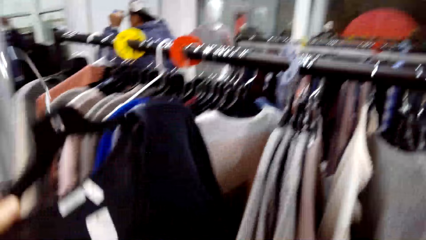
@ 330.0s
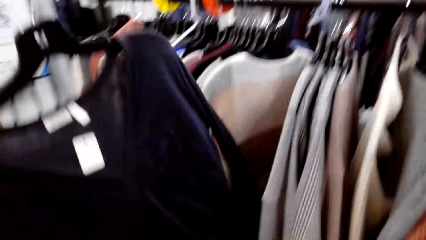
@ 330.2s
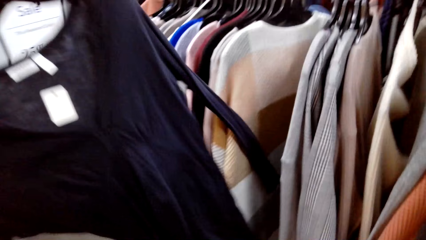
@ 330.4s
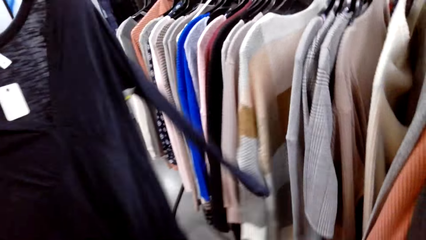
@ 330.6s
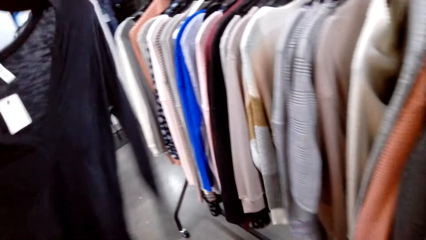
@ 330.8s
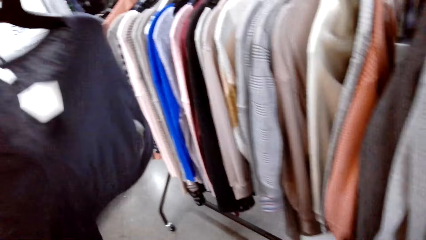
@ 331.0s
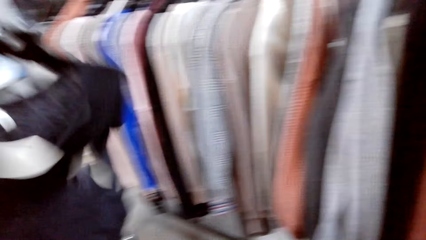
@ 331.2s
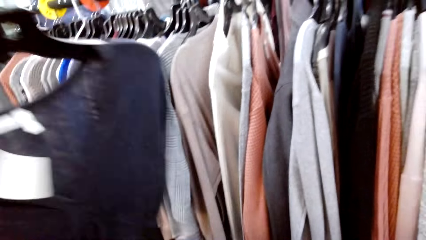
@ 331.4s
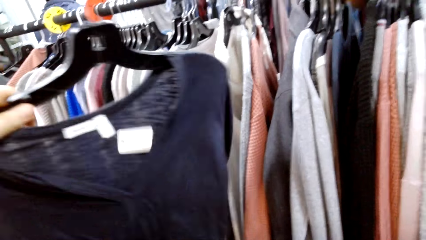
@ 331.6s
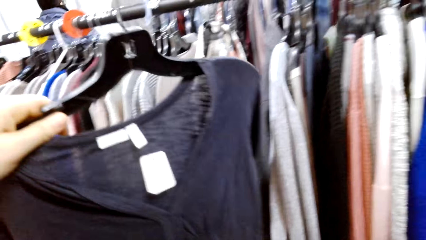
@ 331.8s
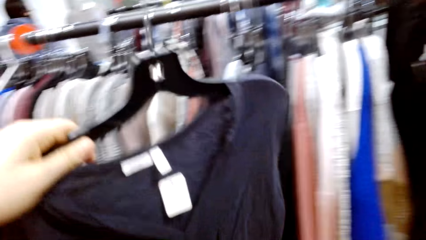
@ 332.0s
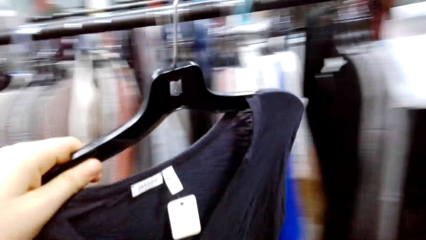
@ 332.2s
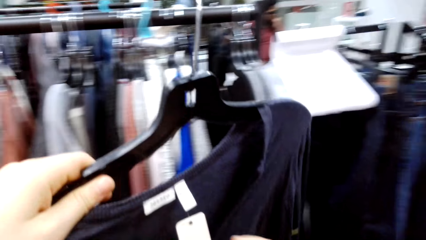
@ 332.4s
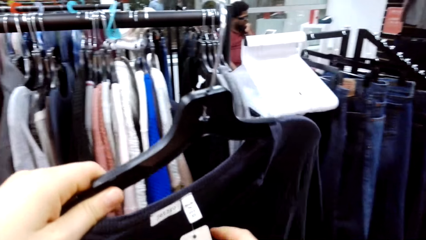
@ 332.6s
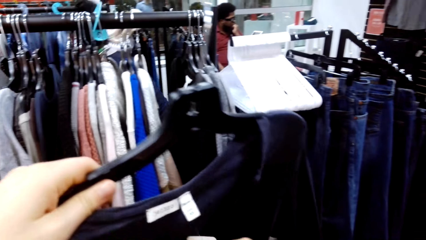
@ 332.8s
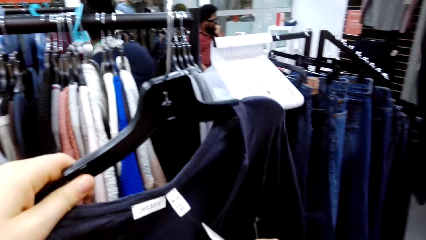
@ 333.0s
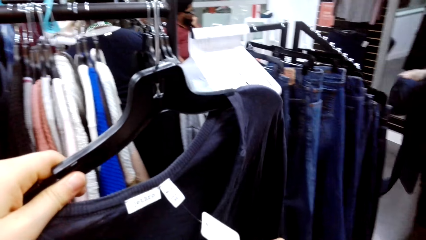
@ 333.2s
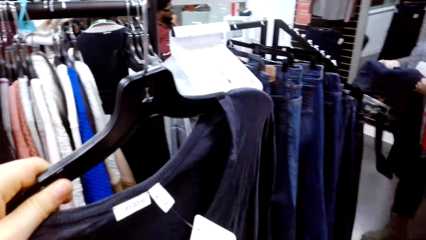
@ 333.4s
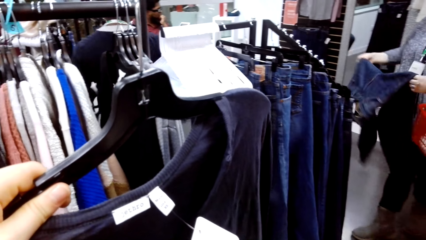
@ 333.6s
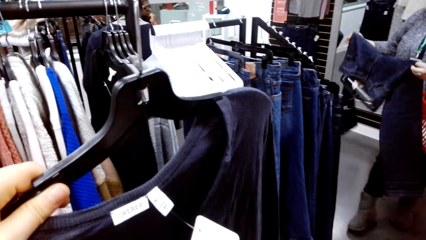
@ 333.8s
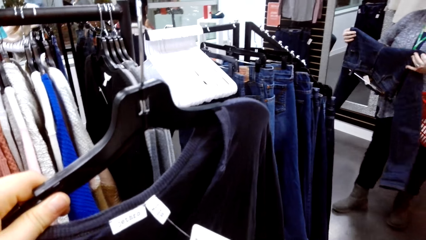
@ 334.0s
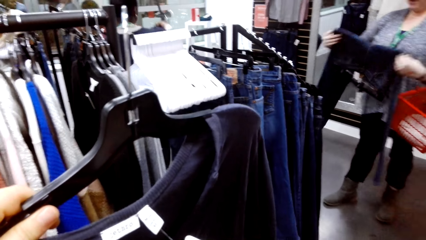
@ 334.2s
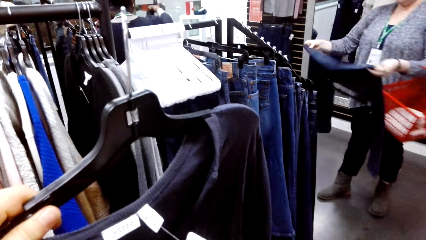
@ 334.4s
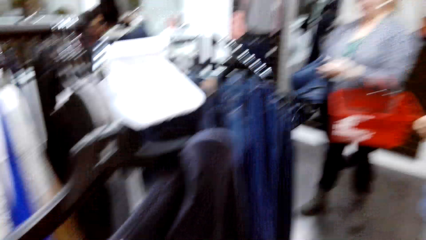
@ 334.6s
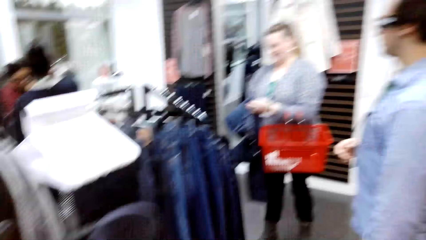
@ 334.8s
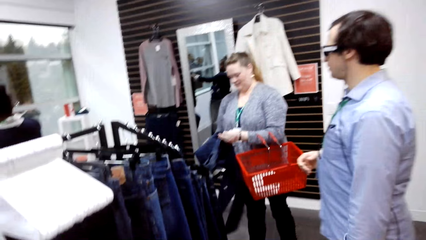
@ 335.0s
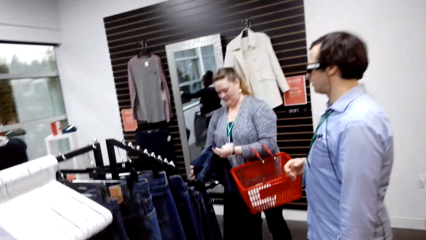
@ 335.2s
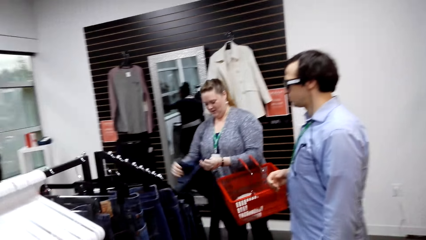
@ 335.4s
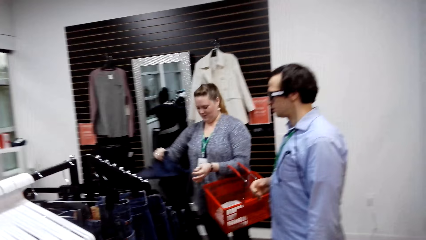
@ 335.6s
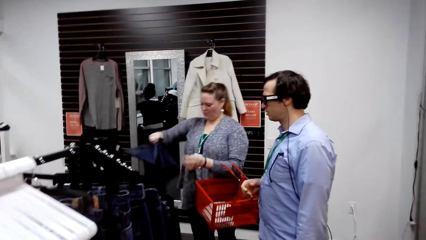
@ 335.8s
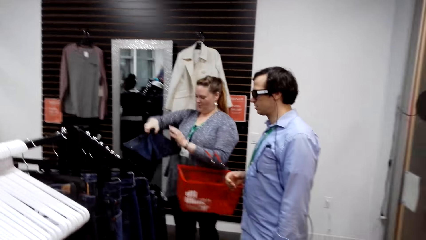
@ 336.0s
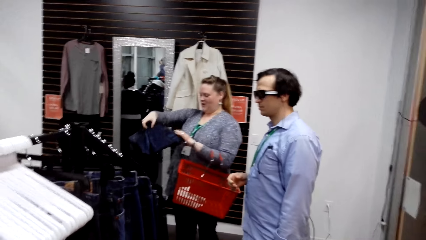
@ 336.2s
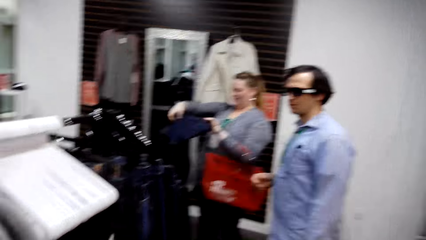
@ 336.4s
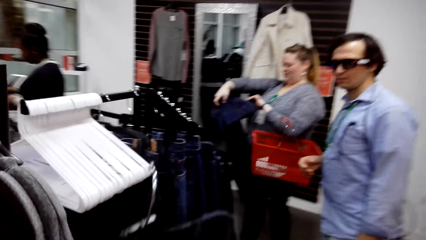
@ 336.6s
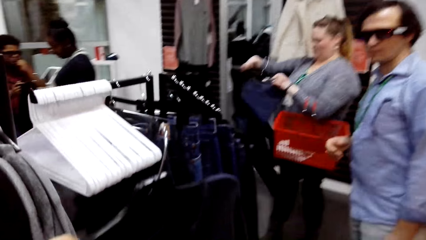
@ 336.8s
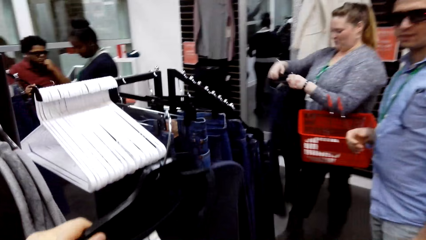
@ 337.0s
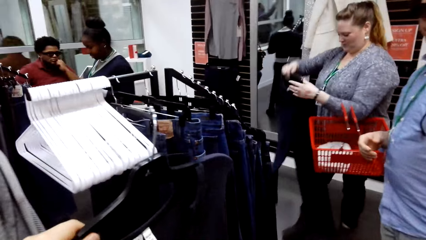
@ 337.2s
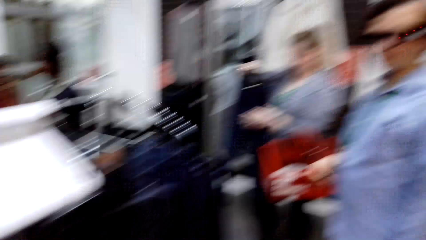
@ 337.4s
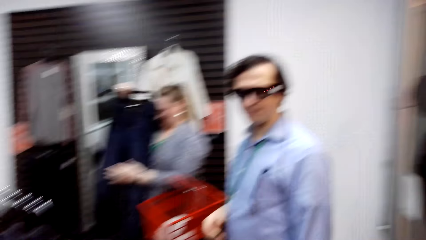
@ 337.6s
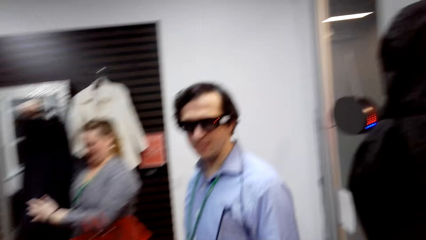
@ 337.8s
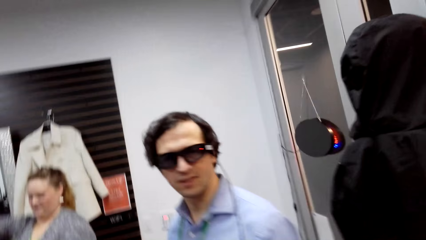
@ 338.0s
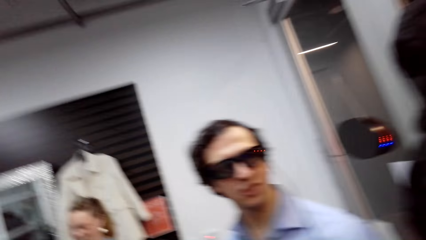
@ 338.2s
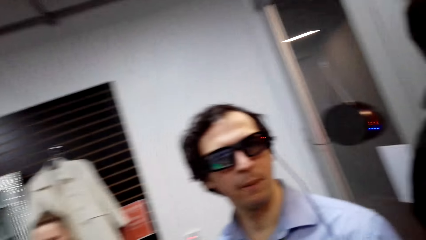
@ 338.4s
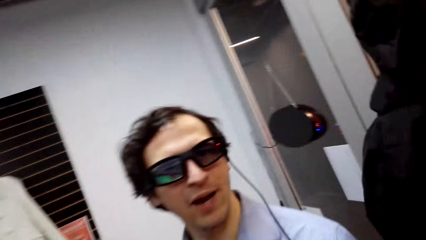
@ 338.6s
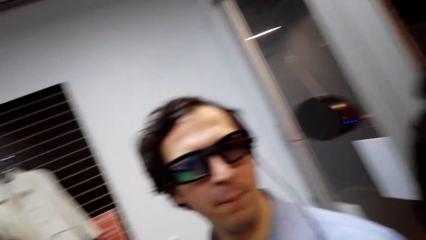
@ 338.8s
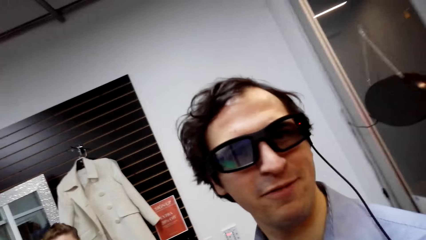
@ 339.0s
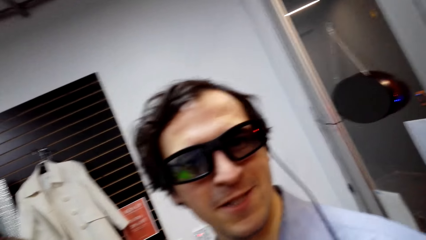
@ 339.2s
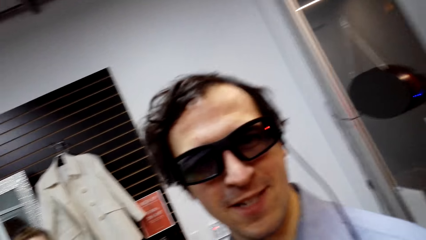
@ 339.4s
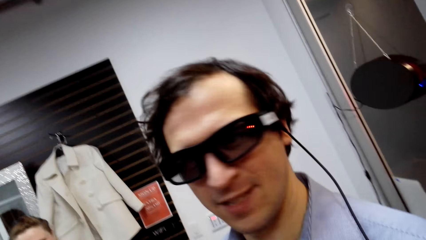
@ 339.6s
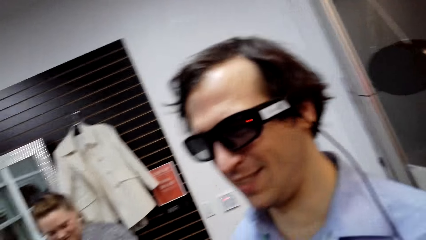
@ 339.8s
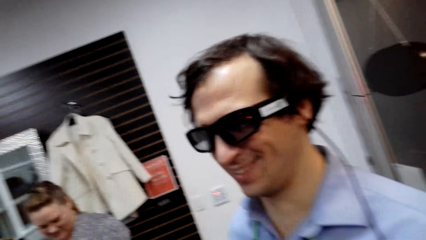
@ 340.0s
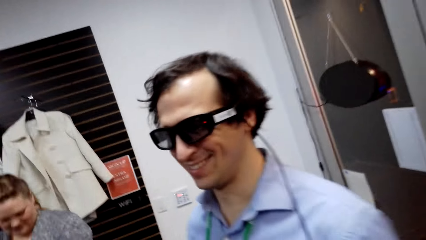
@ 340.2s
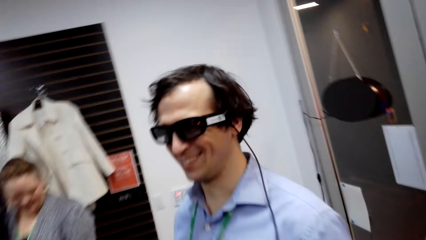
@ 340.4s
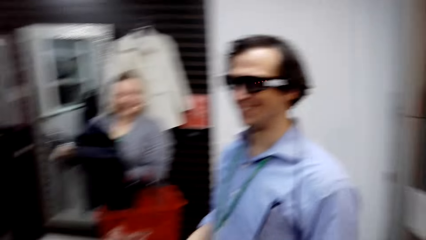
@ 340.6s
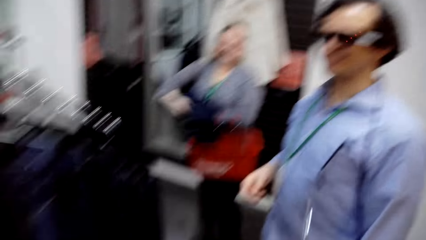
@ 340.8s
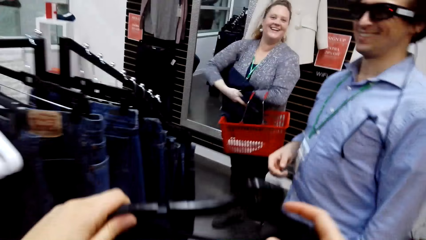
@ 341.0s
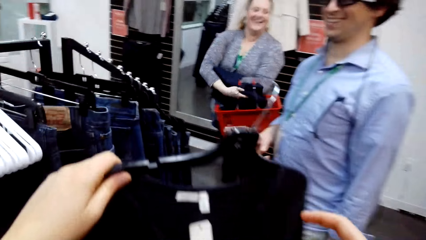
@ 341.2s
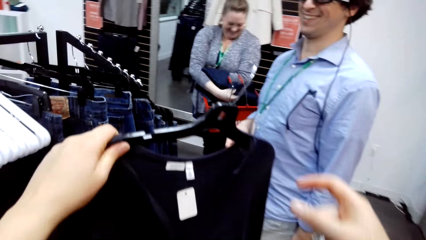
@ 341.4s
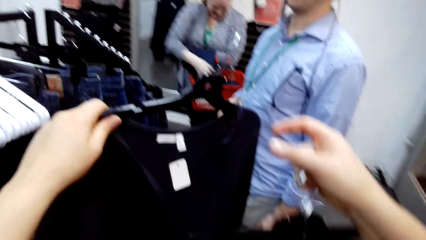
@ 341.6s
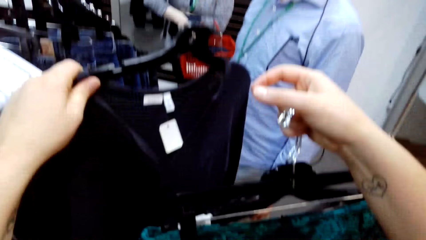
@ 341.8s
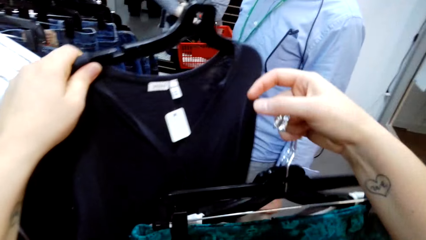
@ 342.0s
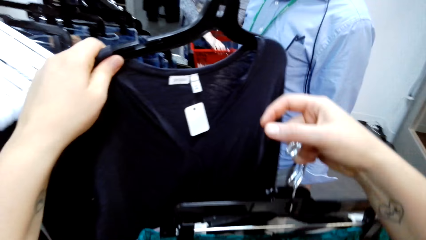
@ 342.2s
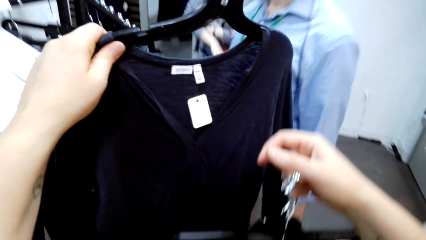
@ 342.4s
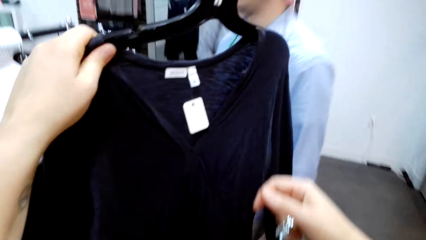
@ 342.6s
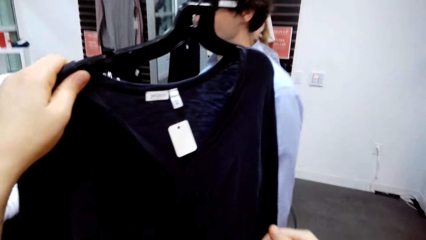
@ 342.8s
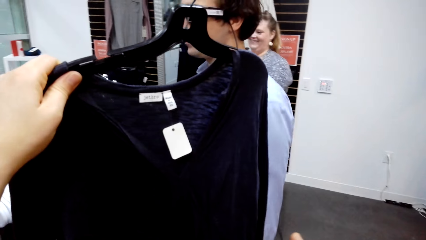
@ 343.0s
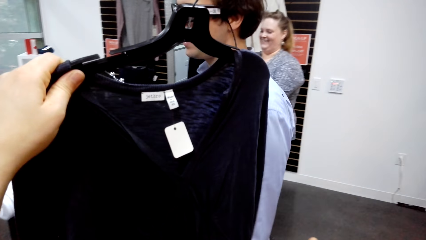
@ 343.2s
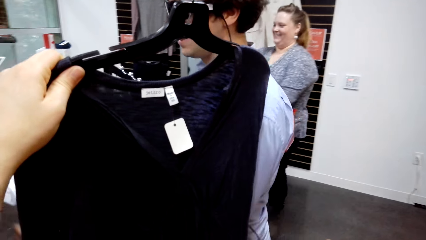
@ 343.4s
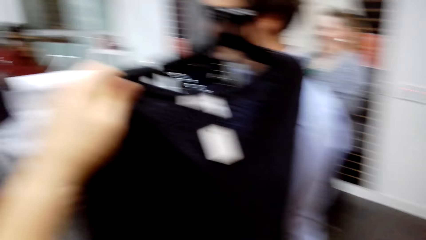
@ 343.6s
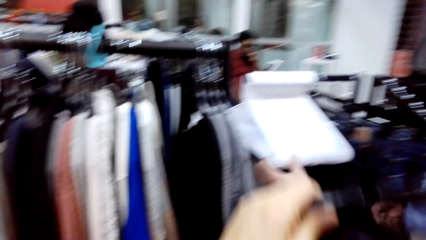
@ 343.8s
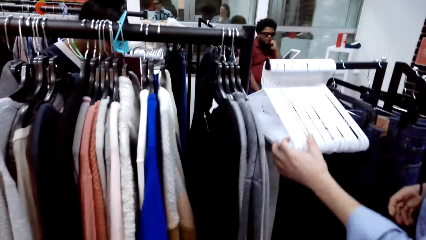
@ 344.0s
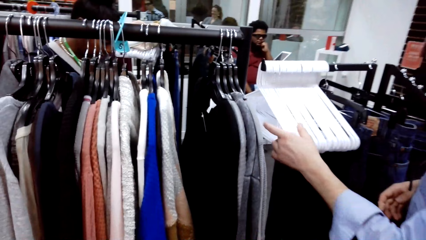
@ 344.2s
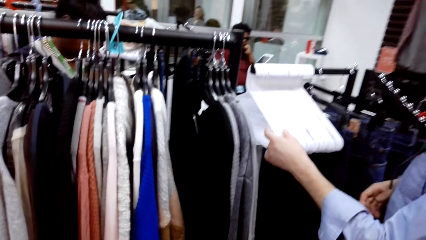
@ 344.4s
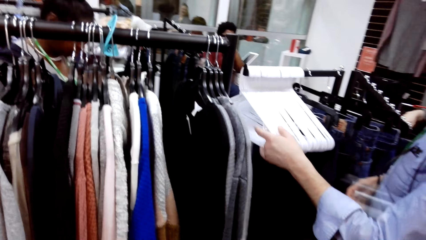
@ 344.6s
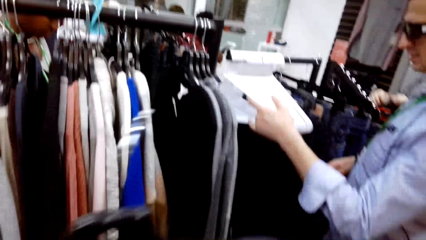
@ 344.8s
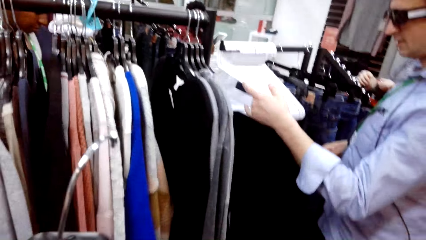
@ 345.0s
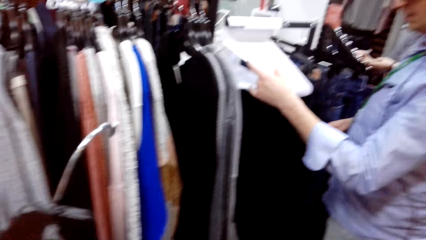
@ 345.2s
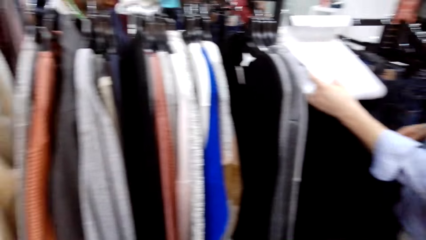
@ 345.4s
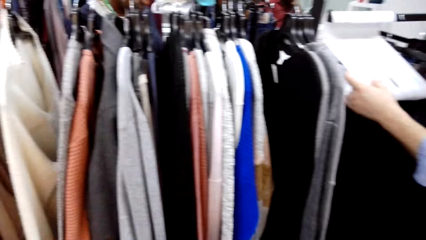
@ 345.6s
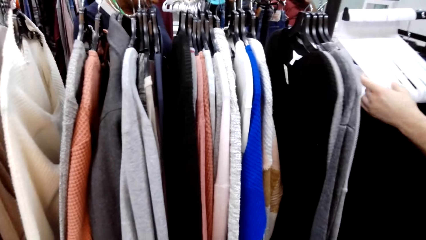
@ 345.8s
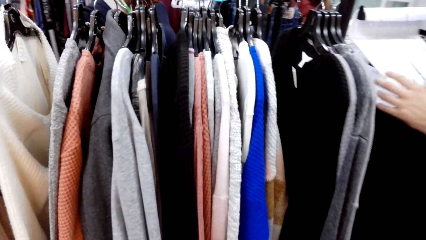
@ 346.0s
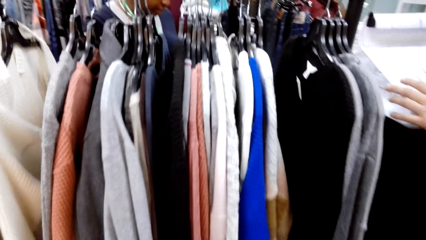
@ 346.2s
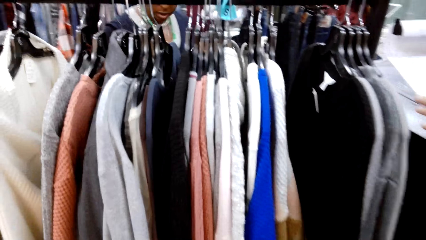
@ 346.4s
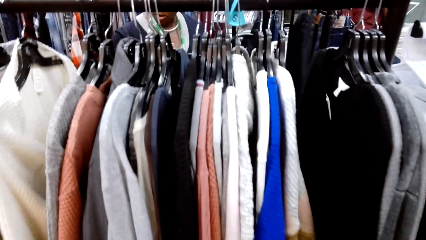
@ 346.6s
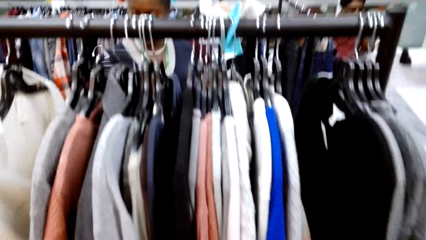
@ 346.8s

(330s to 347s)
The camera wearer removes a cloth from the hanger. They hold the cloth or top up. They read the tag on the top. They hold the top. They talk with a man in the store. They hold the top and other clothes. The man holds the hangers on the rack.
